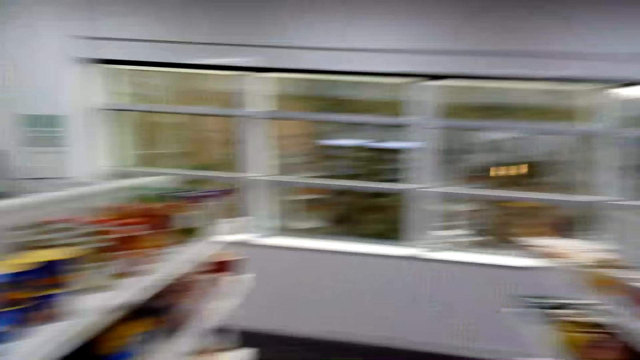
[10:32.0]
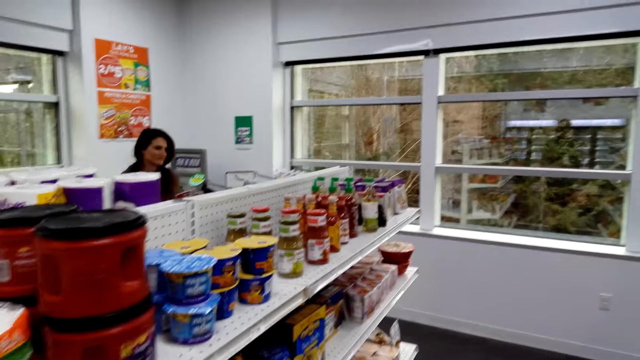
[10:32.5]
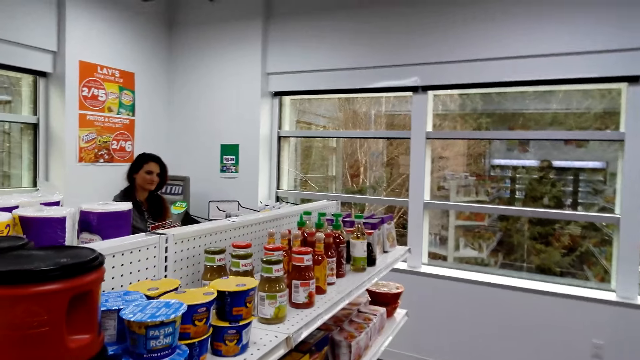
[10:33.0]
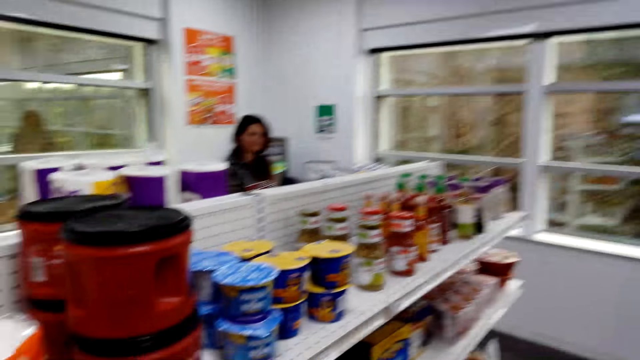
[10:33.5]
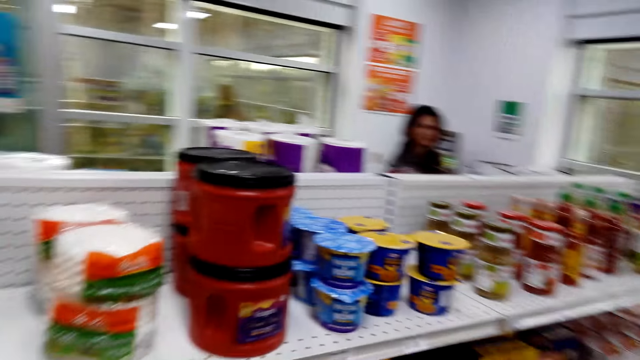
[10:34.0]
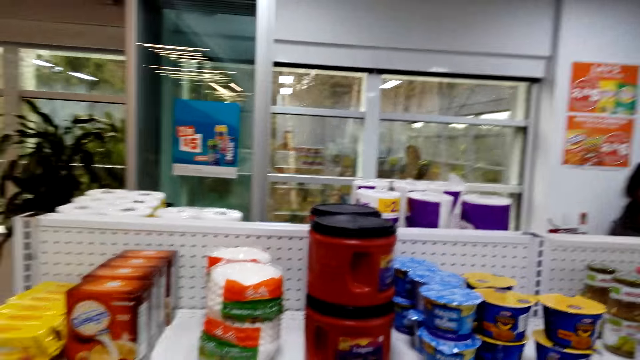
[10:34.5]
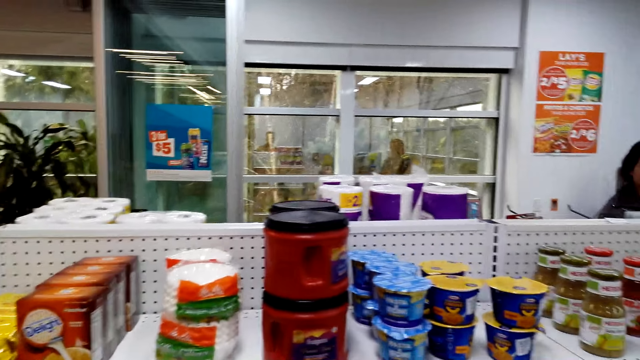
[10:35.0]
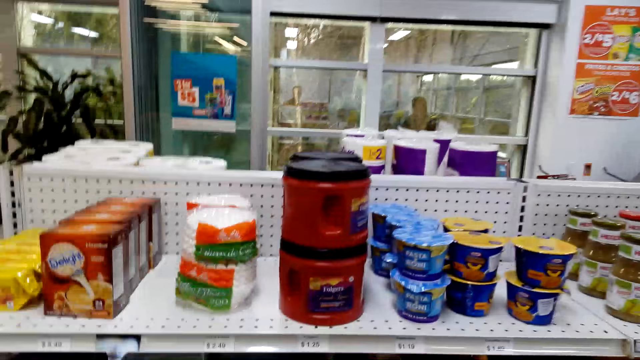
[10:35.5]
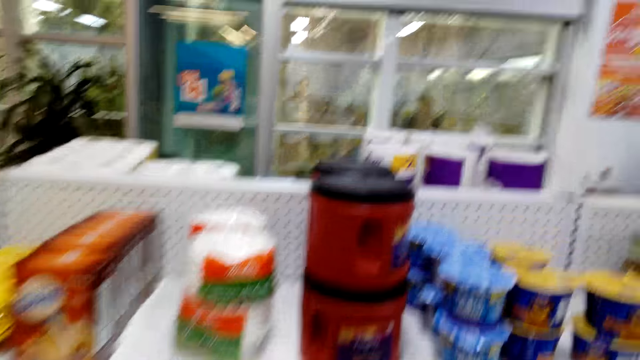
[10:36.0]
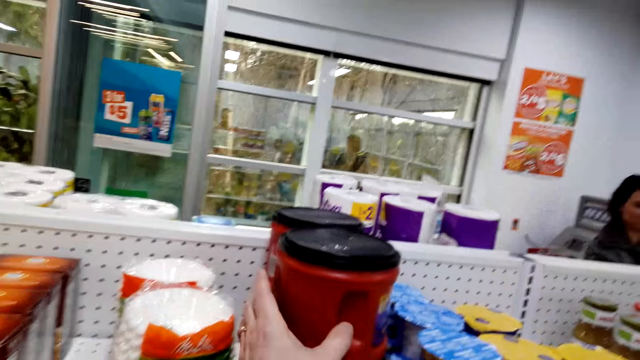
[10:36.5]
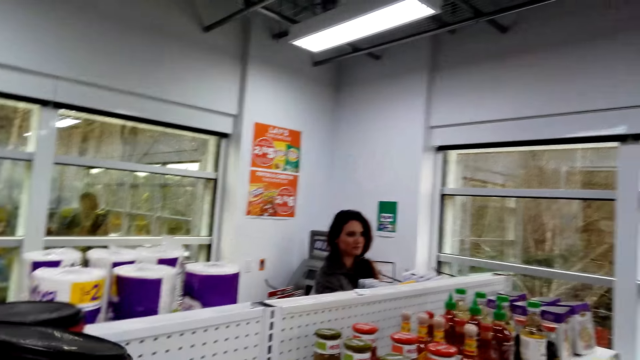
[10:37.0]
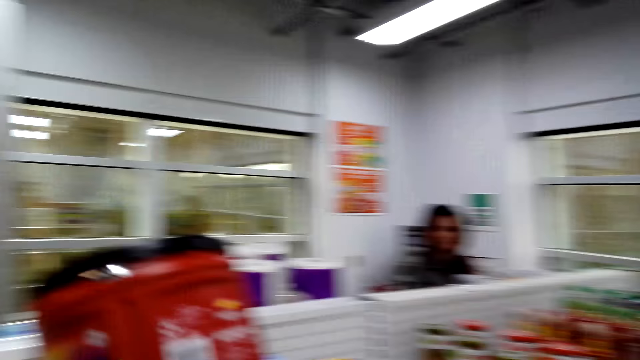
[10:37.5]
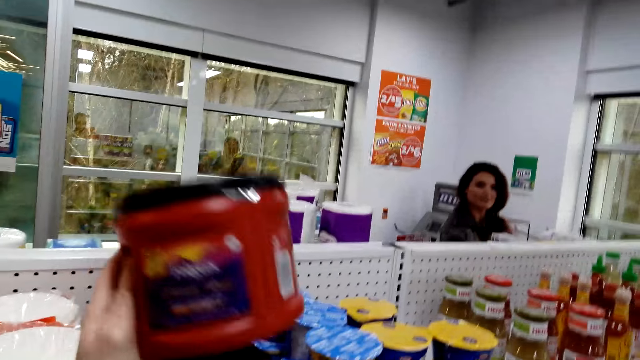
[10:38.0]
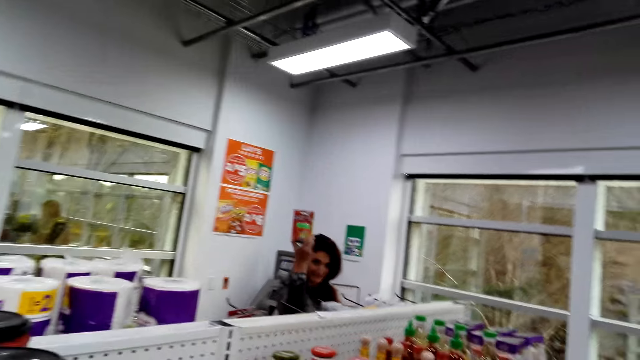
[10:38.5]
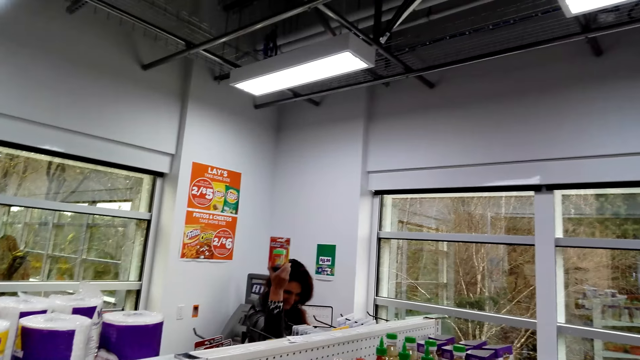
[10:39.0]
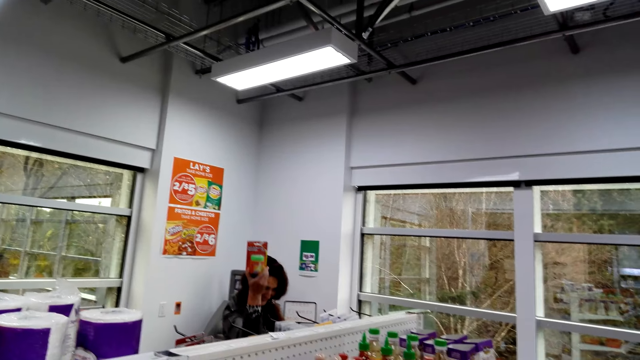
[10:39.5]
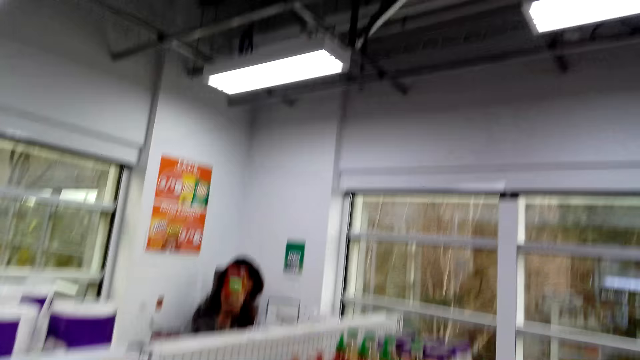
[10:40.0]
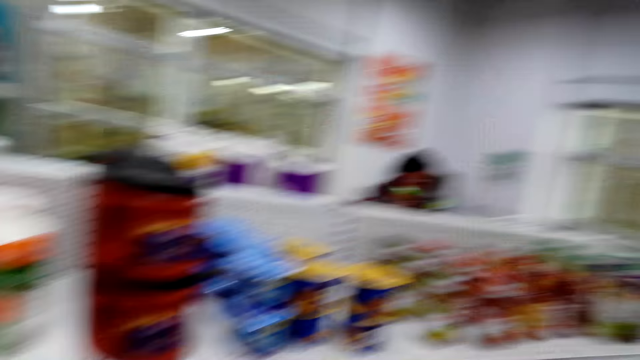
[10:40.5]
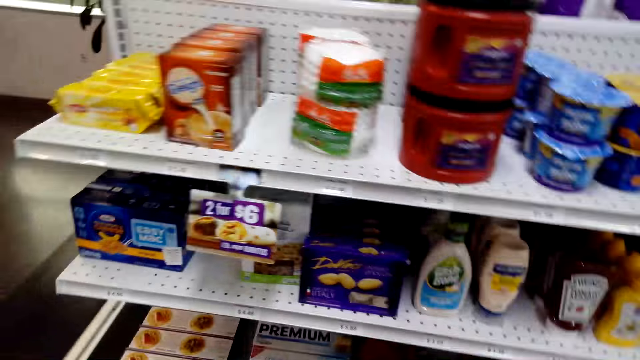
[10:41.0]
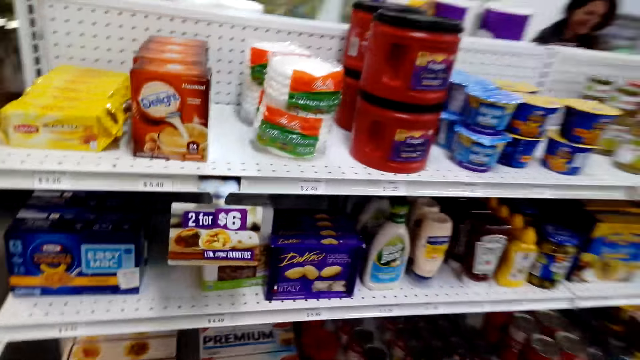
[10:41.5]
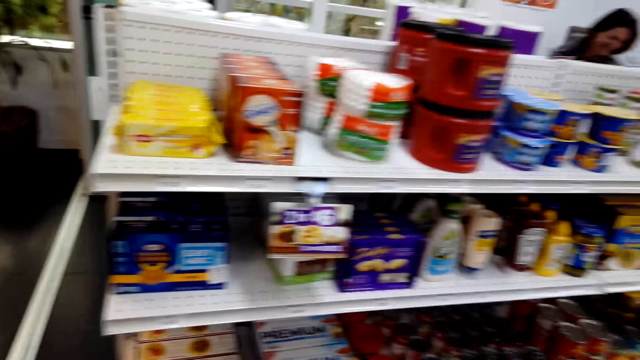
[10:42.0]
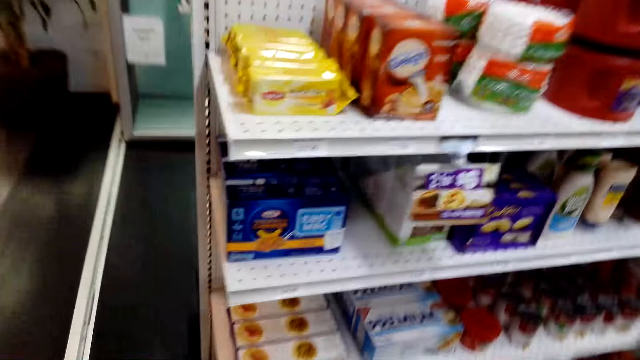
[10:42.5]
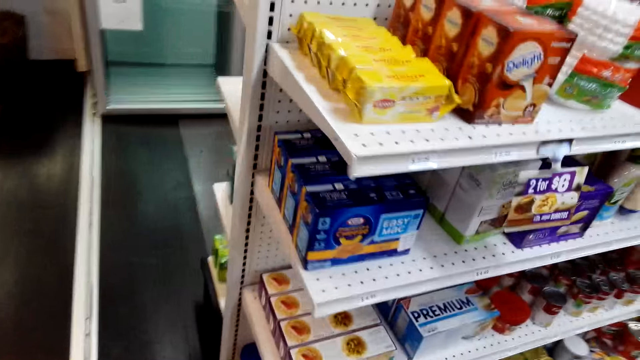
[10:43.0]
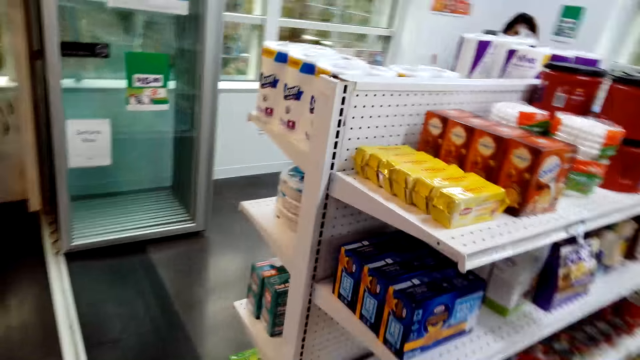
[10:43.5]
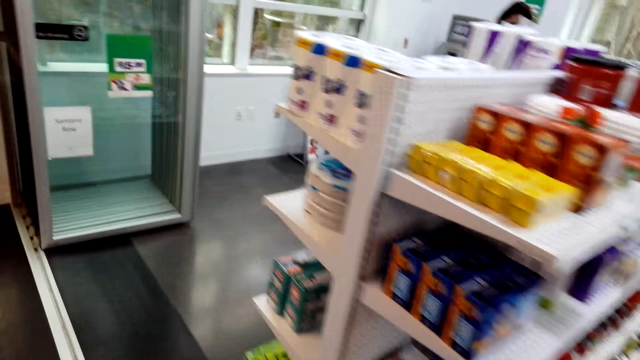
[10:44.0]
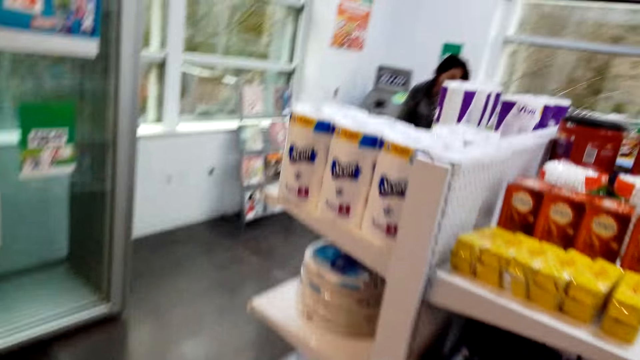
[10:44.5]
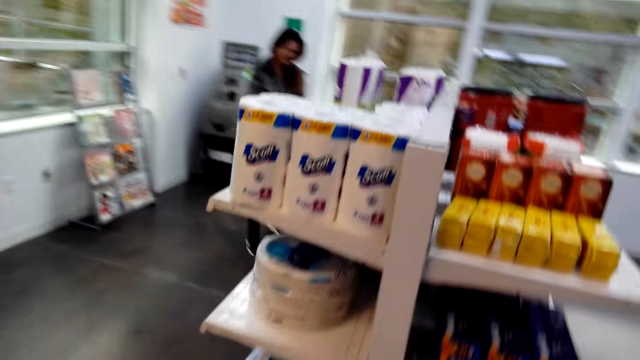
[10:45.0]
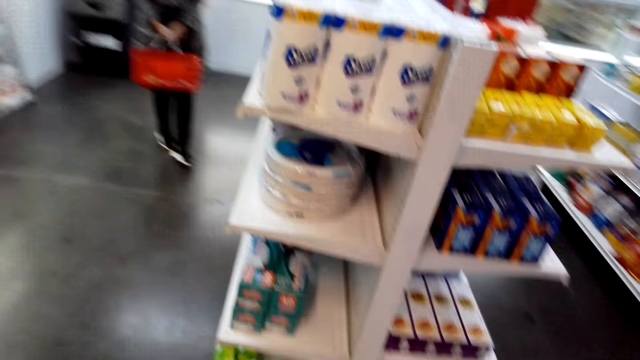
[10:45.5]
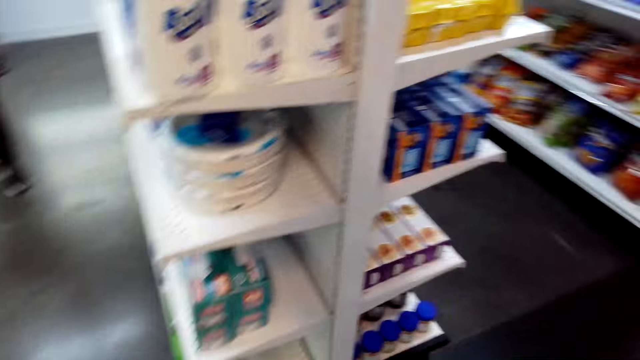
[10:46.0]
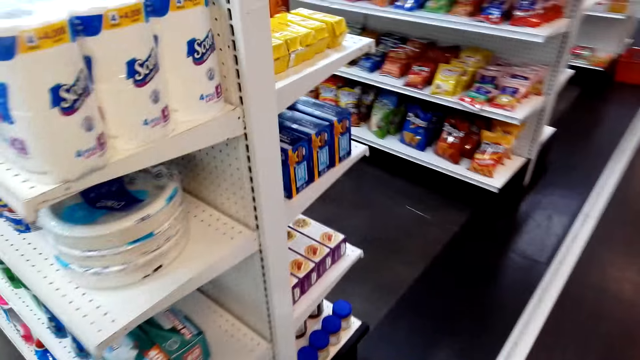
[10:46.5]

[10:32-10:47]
The camera wearer looks at items on the shelves. They pick up a container or tin of something on the shelf. They hold the tin. A woman moves the tin down. The camera wearer speaks to the woman. They move the hand towards the shelf. They walk and speak to the woman.

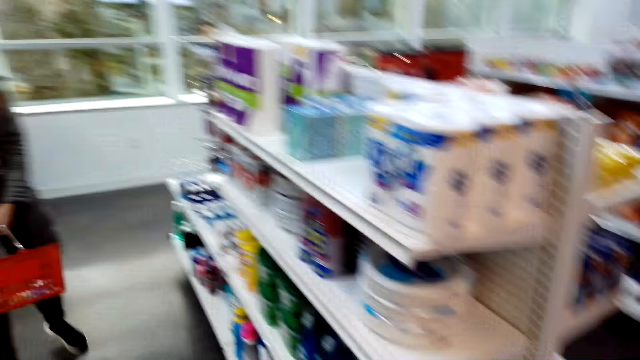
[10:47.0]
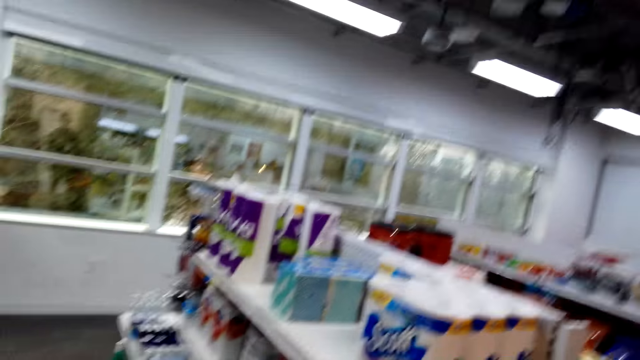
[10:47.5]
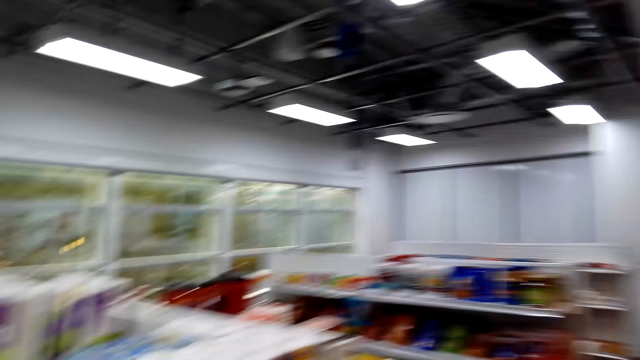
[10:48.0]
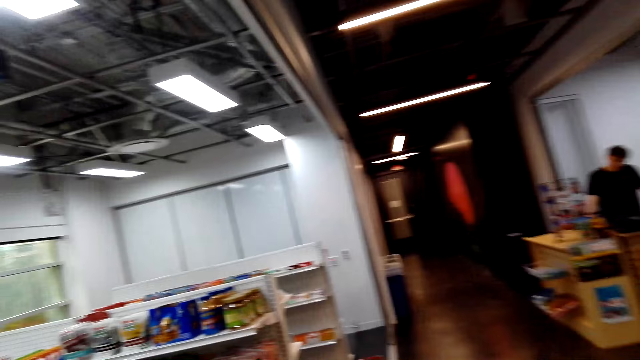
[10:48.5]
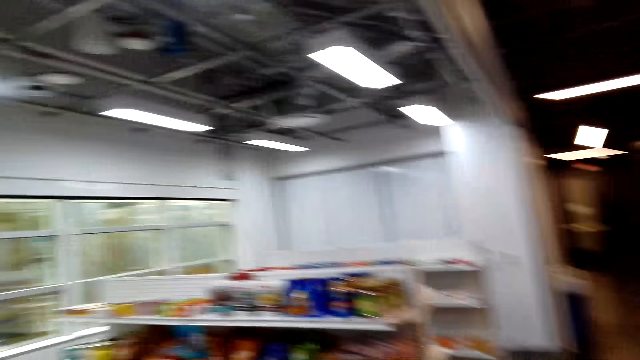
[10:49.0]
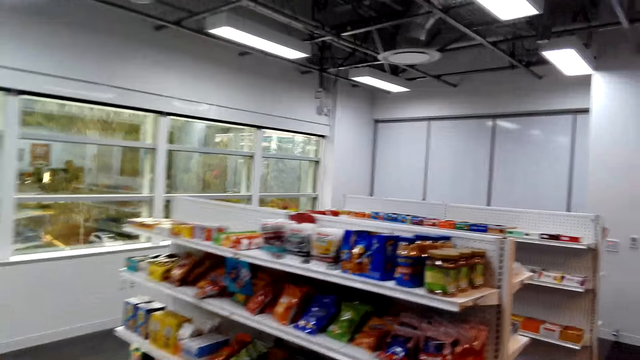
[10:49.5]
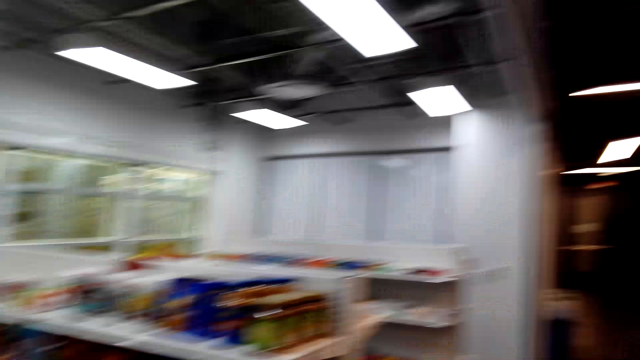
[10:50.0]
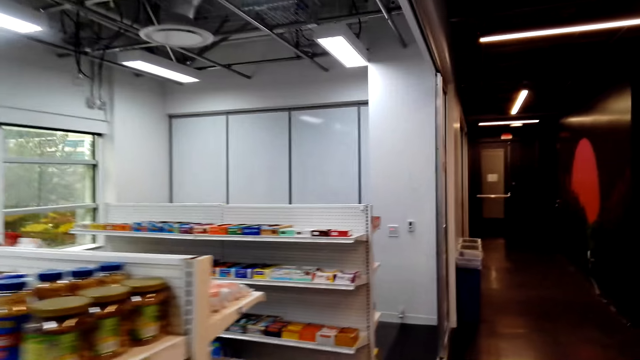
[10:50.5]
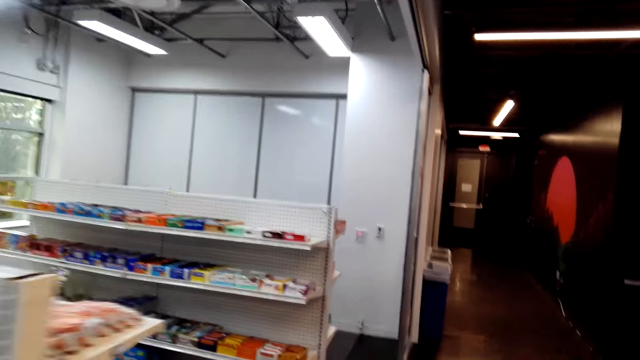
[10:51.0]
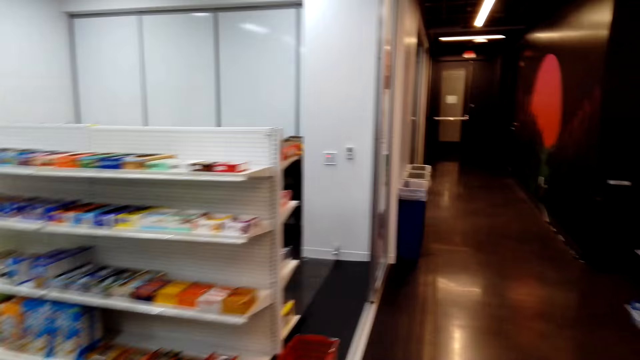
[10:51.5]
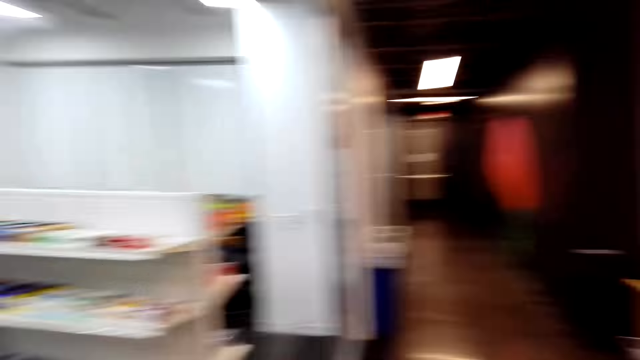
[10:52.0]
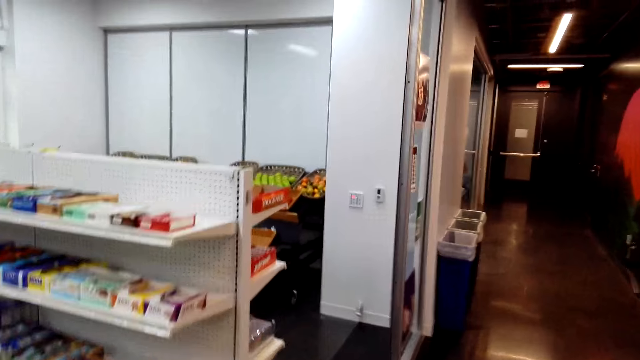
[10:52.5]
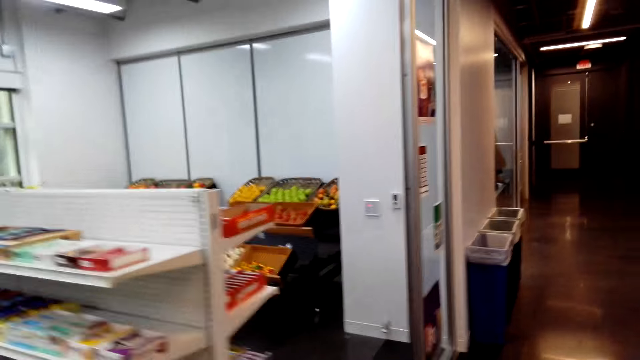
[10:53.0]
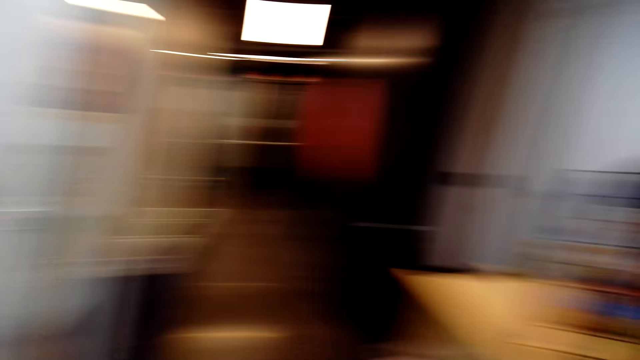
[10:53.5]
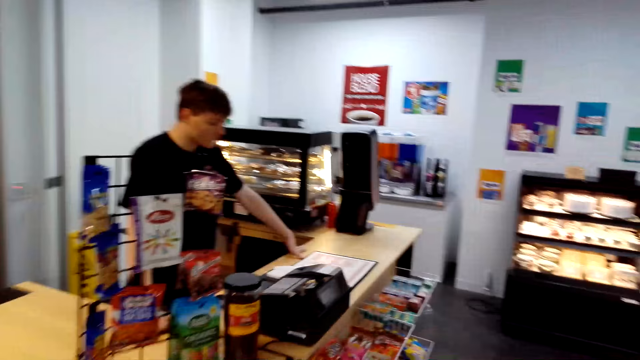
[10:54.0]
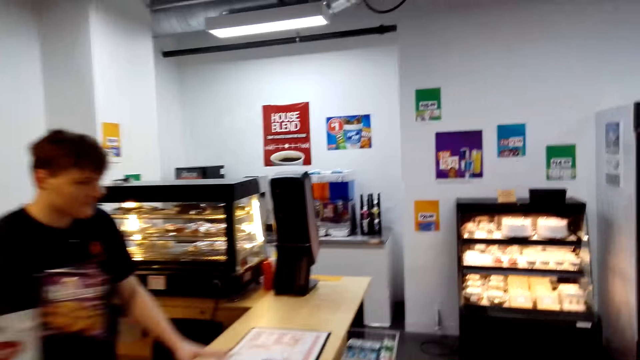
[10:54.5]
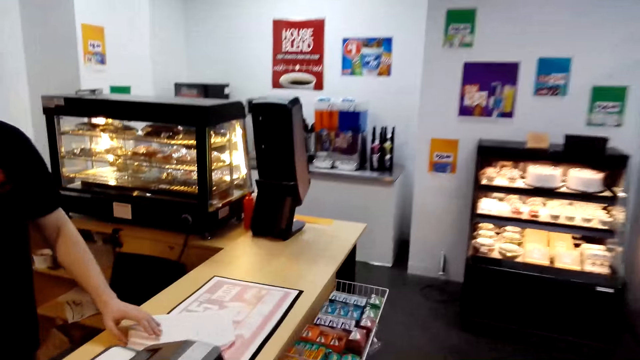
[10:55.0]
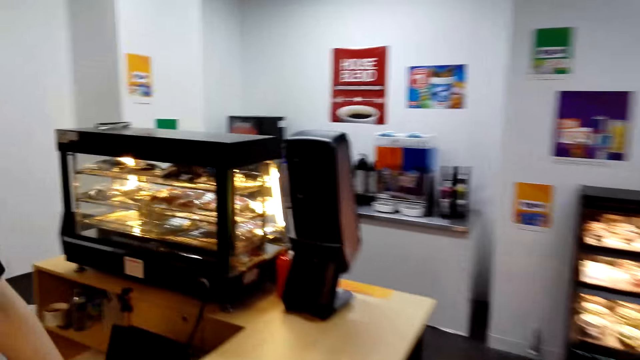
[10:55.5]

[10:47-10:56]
The camera wearer walks. A woman speaks to the camera wearer. The camera wearer walks. A cashier speaks to the camera wearer. A person takes the paper on the cashier desk. The camera wearer speaks to the cashier.
